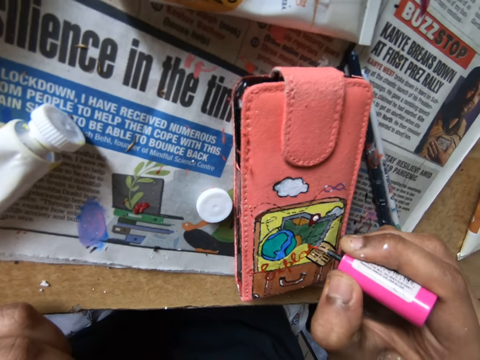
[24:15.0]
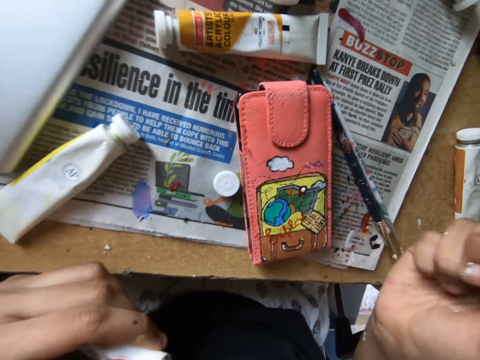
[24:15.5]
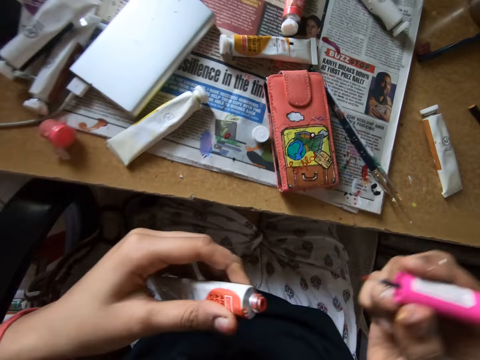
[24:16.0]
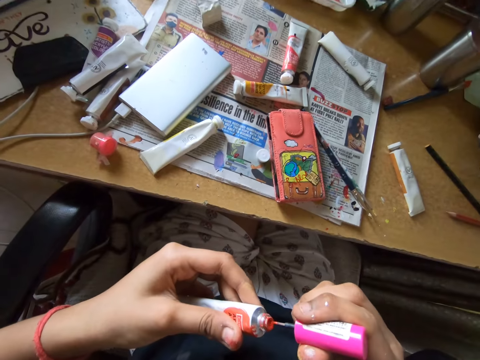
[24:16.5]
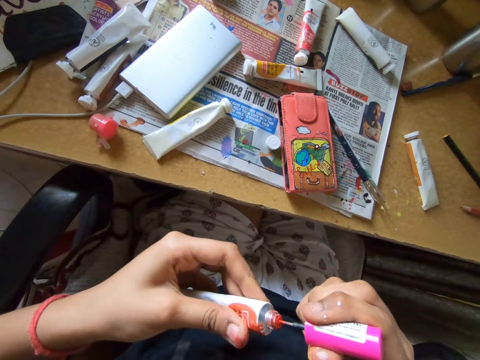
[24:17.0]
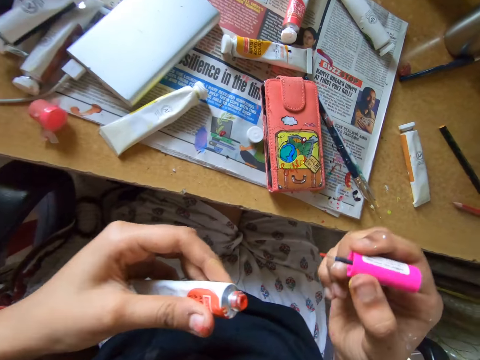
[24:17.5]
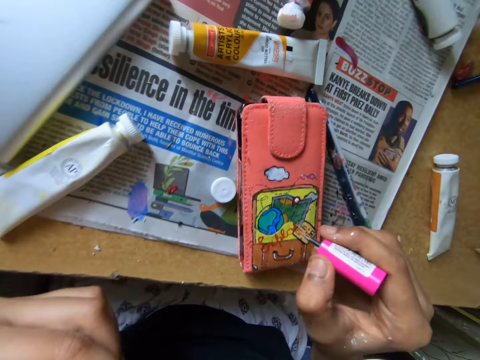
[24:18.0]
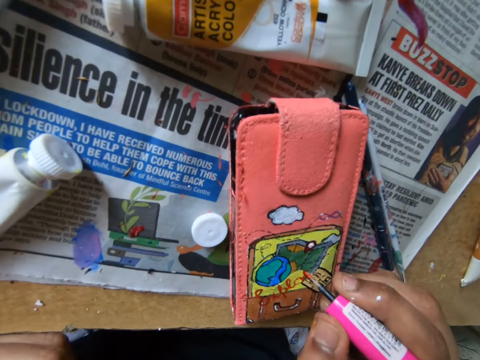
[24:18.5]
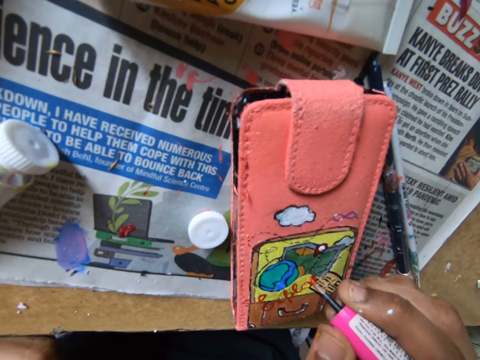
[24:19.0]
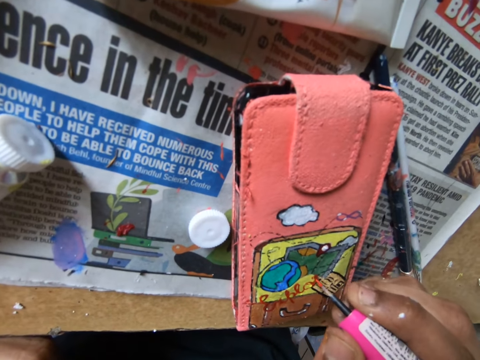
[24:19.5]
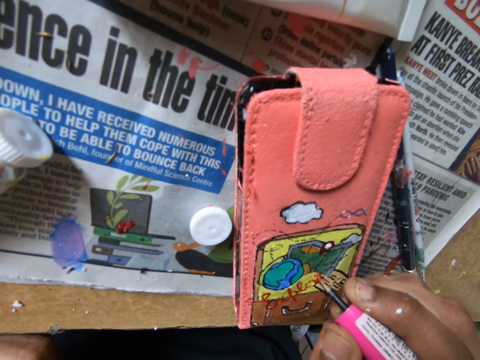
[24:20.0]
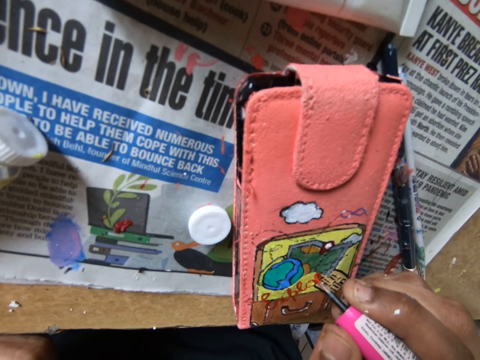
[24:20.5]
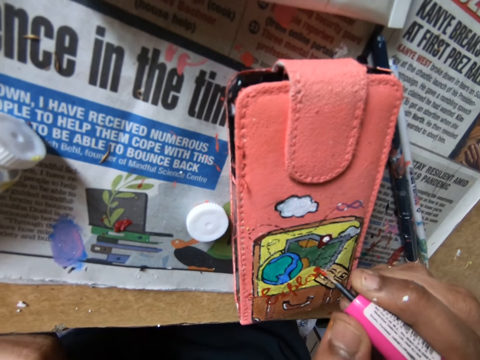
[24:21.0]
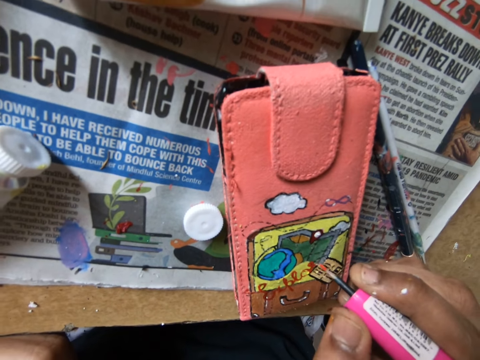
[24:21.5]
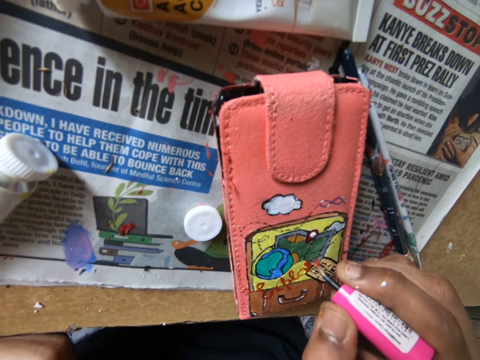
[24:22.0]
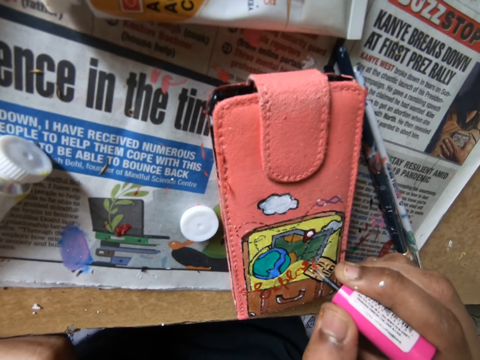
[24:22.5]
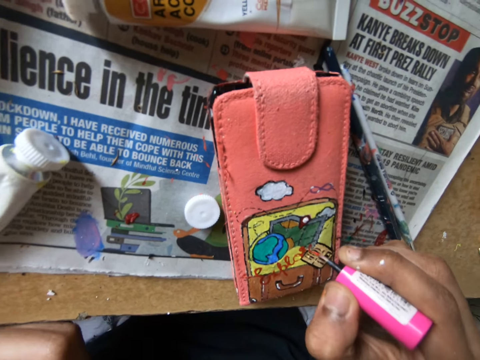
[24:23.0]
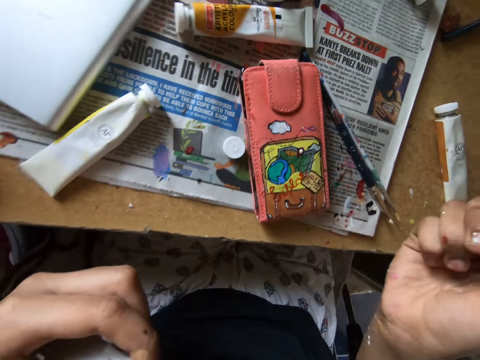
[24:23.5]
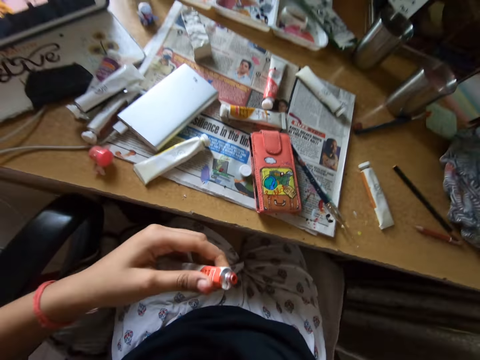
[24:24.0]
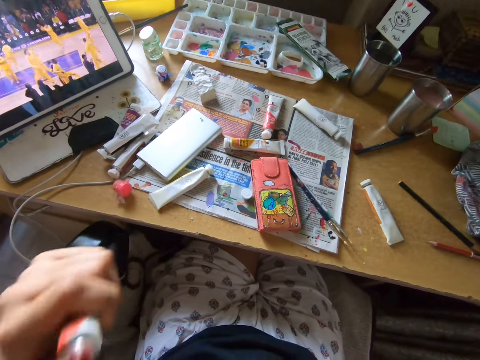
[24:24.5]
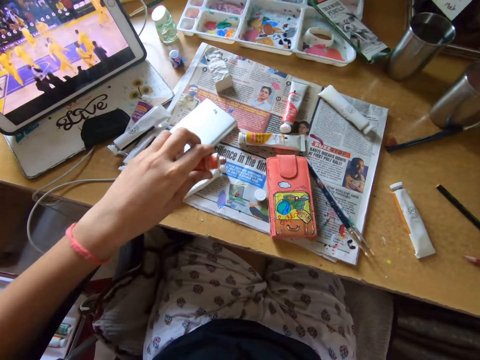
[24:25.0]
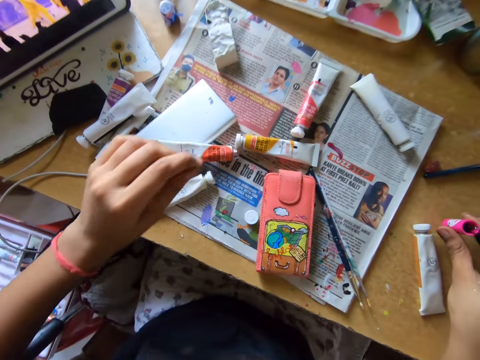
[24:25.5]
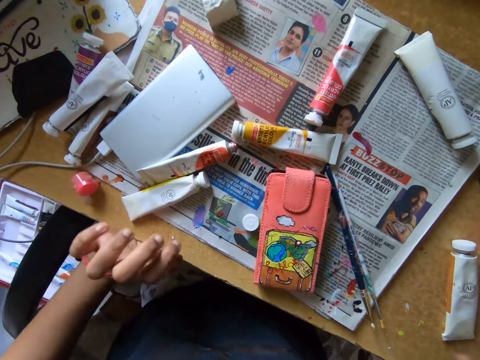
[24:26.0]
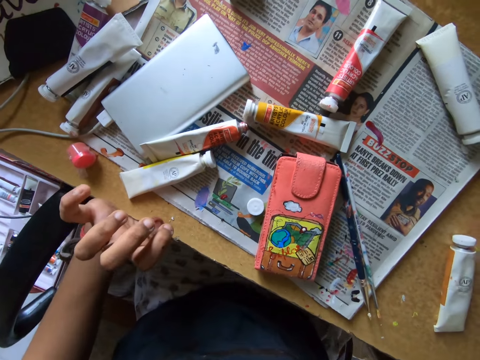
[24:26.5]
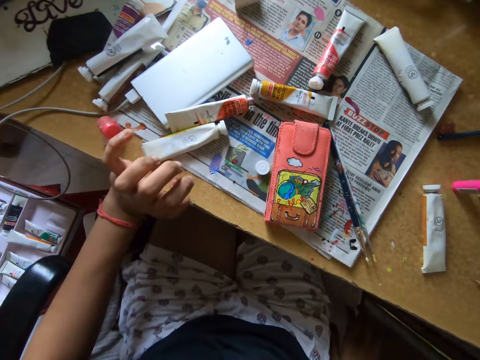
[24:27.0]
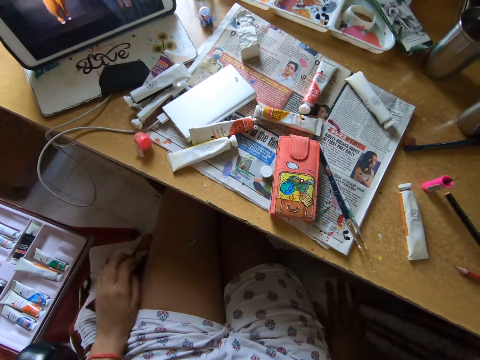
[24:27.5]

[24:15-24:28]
The camera wearer scoops paint on a paint bottle with a paint brush. They paint a wallet with the paint brush. They put down the paint bottle on a newspaper.

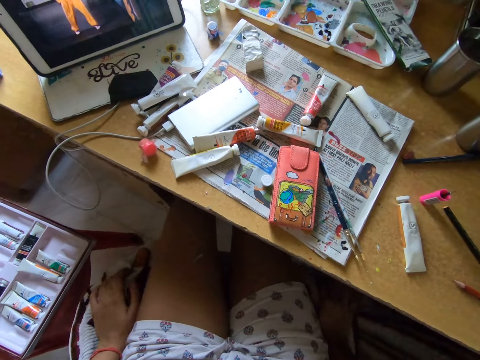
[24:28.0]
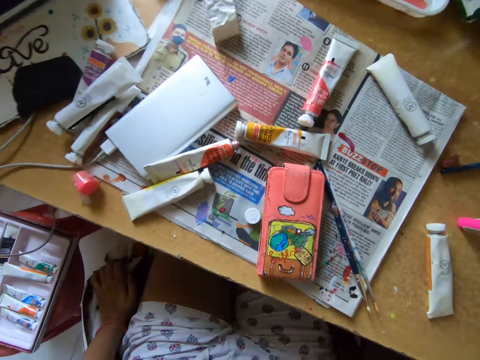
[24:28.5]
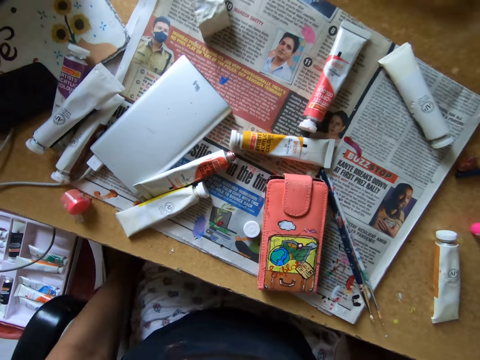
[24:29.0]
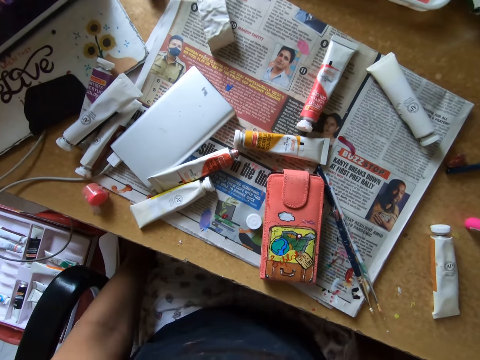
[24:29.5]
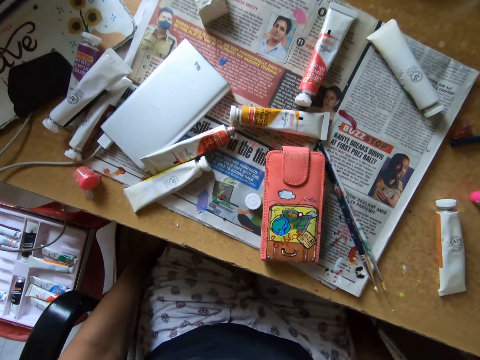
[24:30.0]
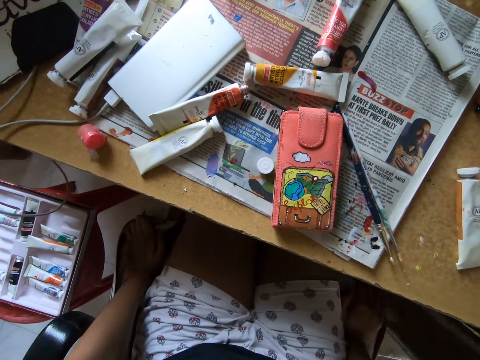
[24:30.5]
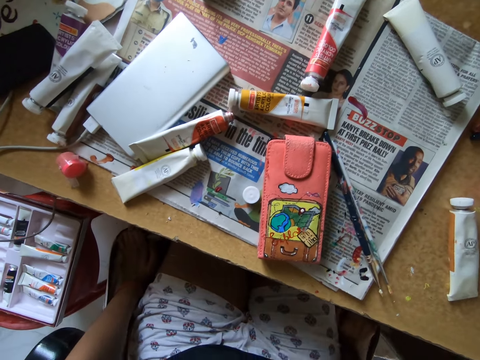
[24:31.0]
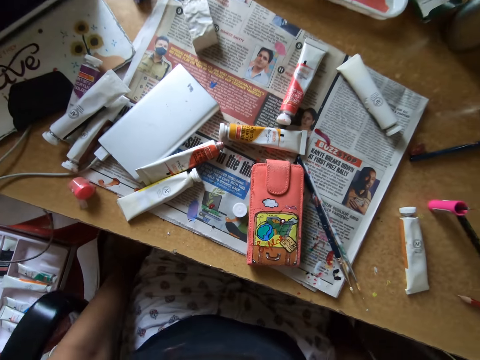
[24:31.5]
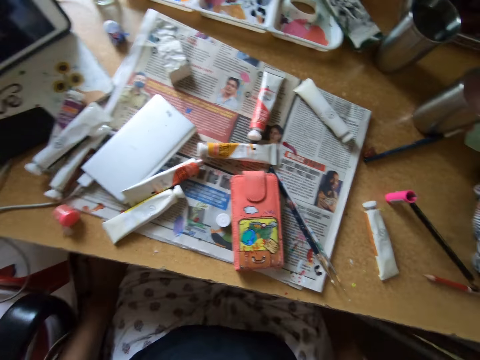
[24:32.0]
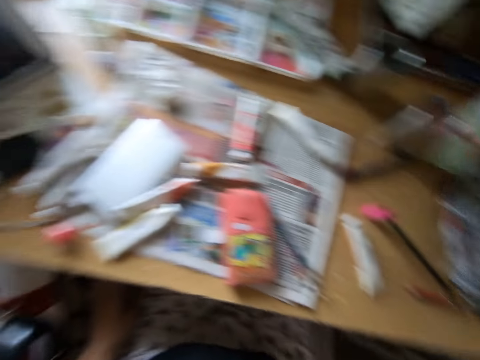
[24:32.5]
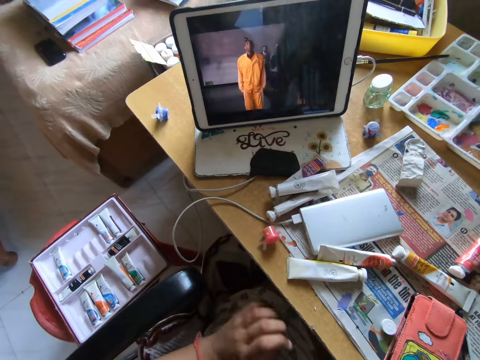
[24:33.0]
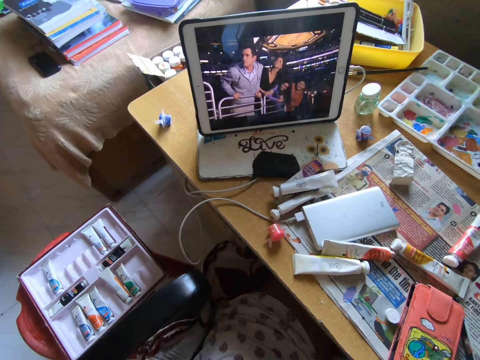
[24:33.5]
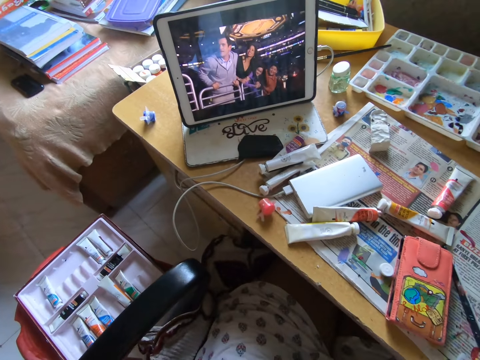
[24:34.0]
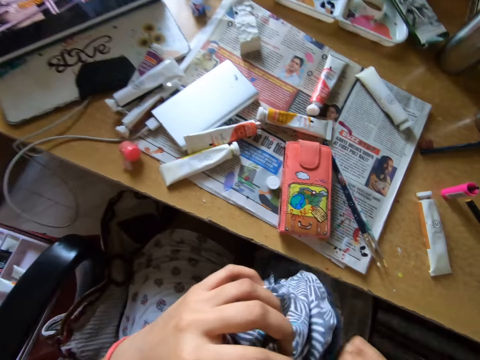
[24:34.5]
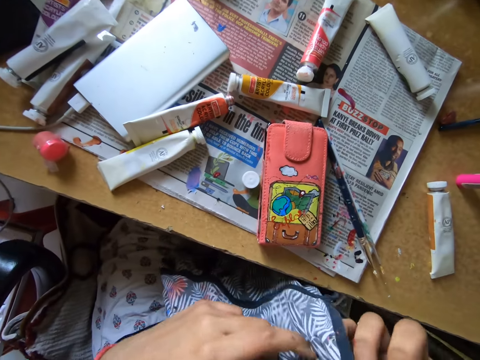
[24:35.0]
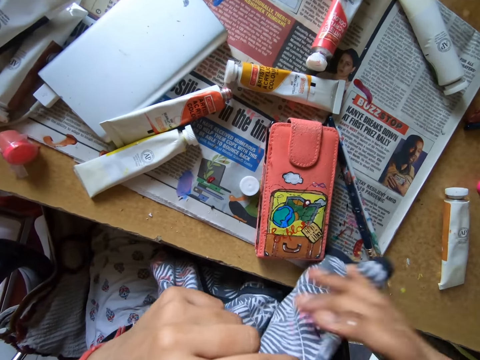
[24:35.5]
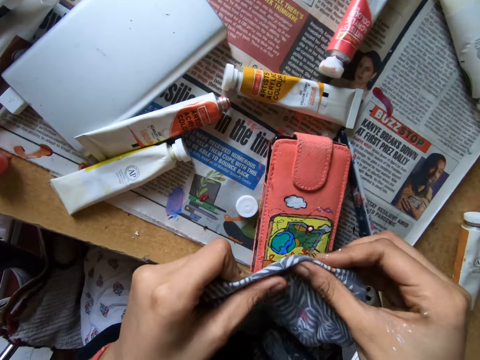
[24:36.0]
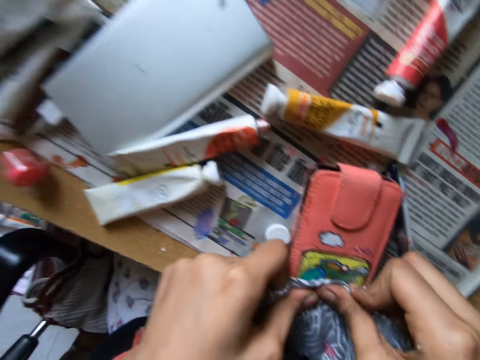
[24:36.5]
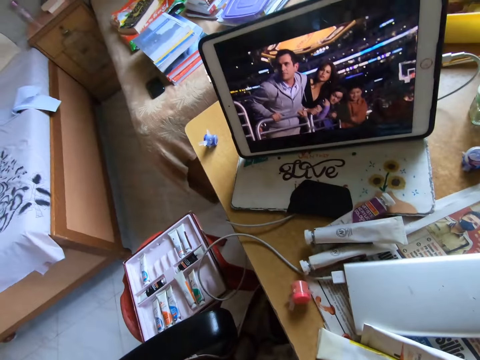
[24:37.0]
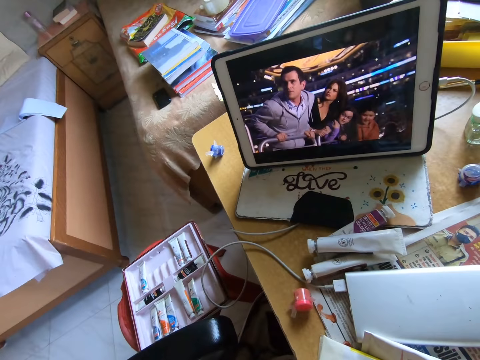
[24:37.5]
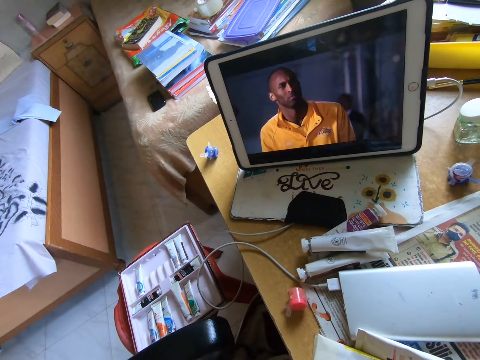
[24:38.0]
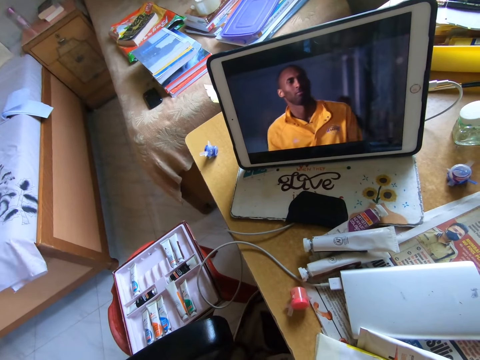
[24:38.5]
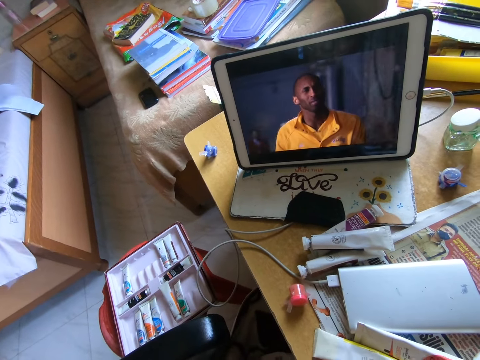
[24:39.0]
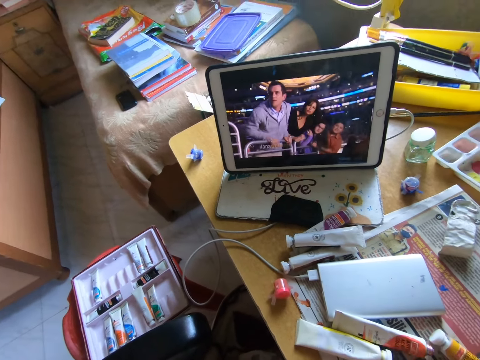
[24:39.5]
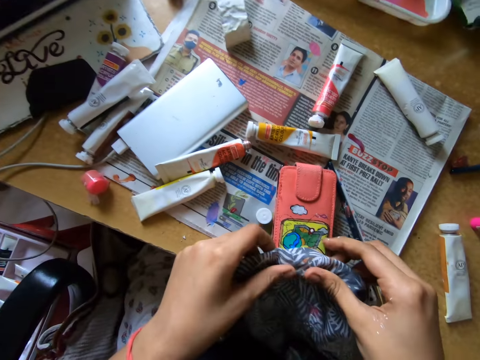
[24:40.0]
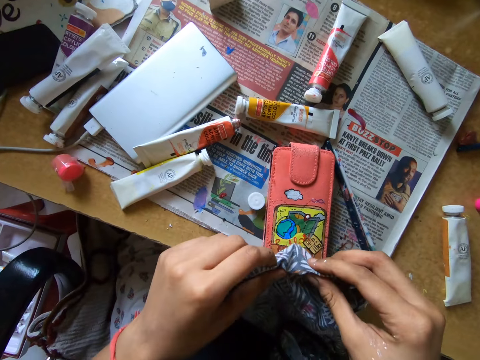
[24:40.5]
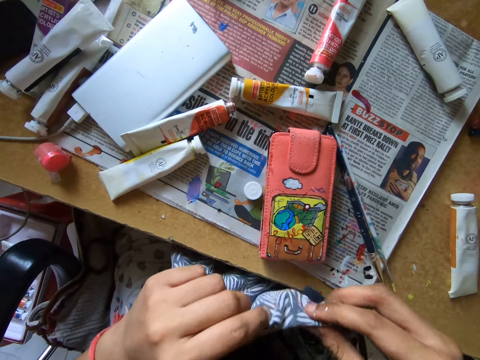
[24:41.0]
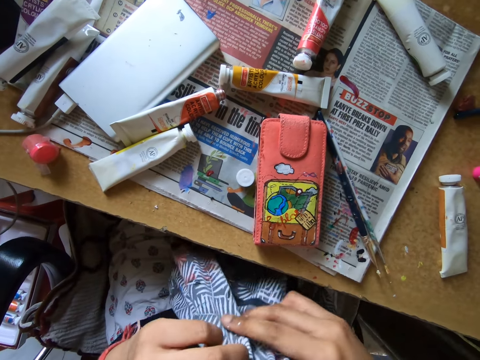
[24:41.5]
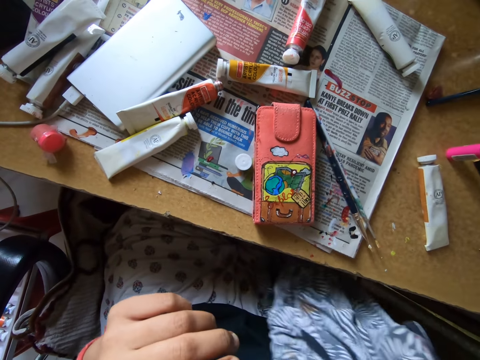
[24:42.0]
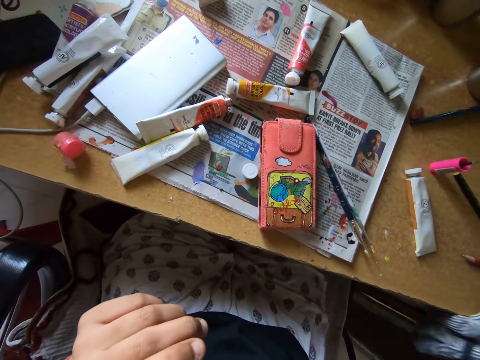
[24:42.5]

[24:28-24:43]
The camera wearer puts a hand on a pillow. They move a chair on the floor. They watch a movie on a tablet. They unfold a cloth. They hold the cloth with hands. They press a wallet with the cloth. They watch the movie on the tablet.
